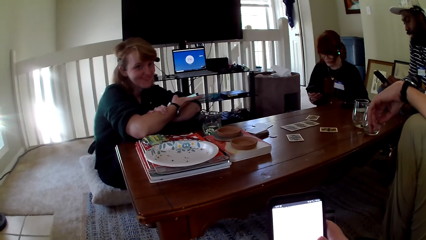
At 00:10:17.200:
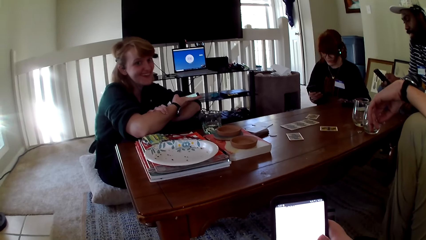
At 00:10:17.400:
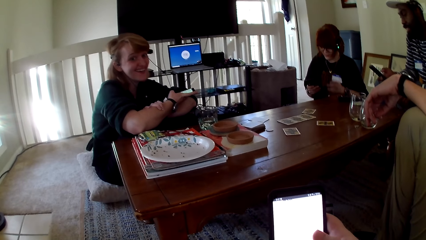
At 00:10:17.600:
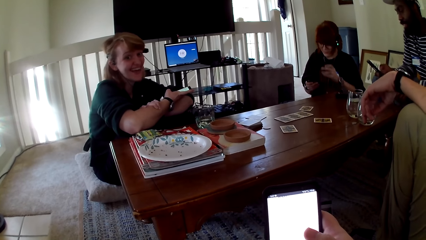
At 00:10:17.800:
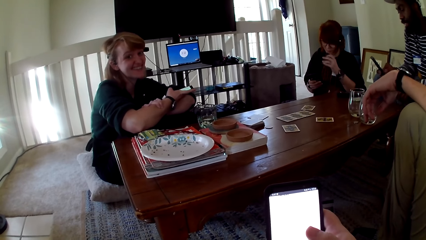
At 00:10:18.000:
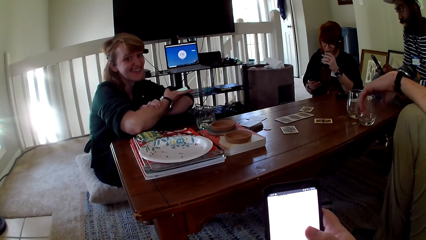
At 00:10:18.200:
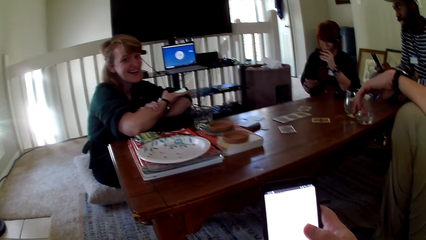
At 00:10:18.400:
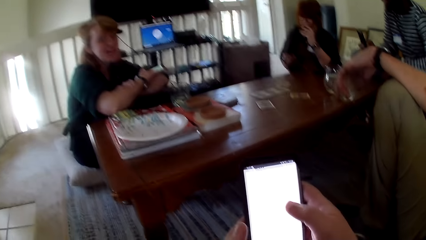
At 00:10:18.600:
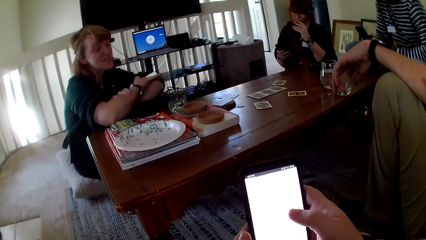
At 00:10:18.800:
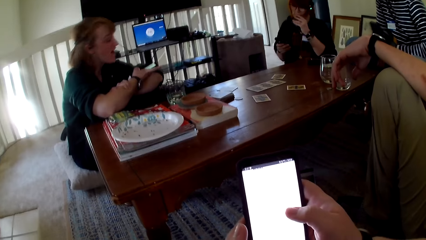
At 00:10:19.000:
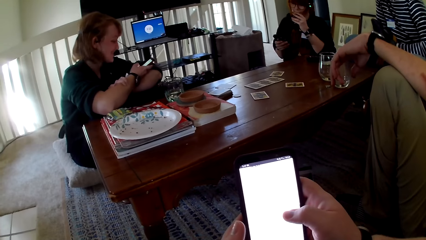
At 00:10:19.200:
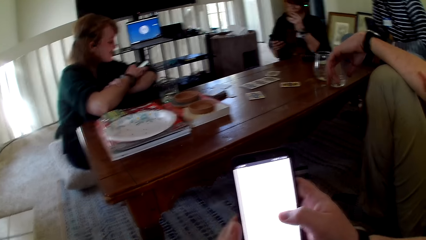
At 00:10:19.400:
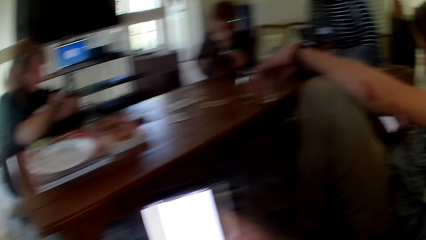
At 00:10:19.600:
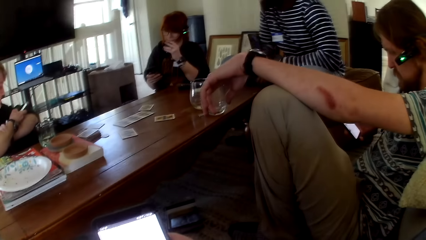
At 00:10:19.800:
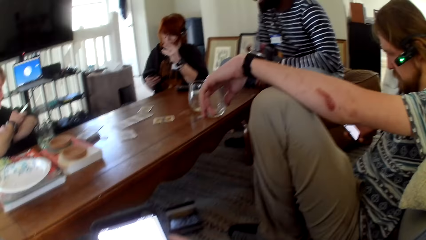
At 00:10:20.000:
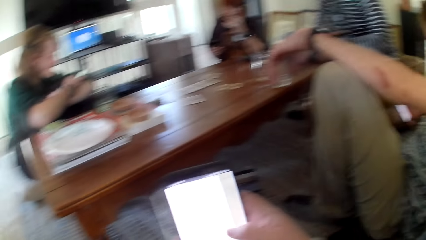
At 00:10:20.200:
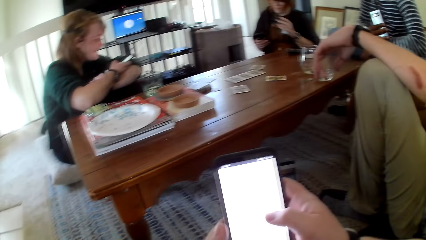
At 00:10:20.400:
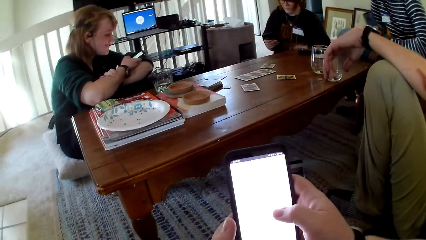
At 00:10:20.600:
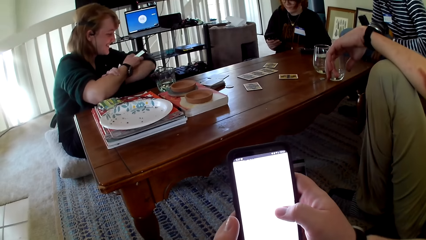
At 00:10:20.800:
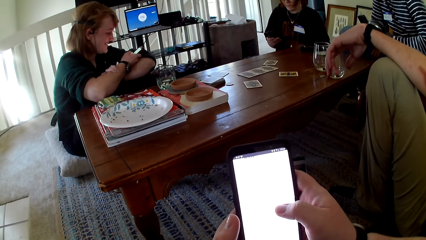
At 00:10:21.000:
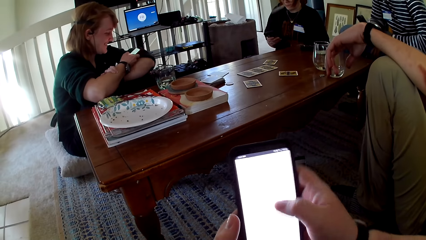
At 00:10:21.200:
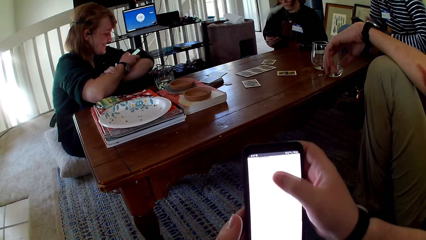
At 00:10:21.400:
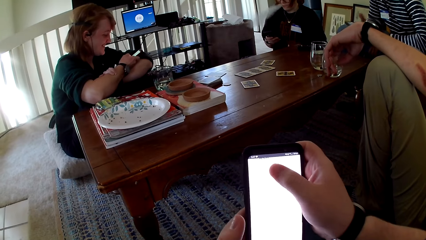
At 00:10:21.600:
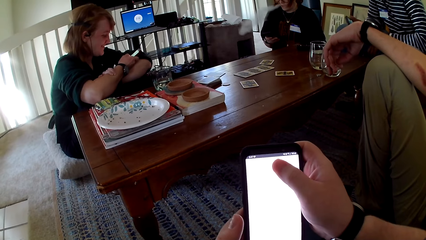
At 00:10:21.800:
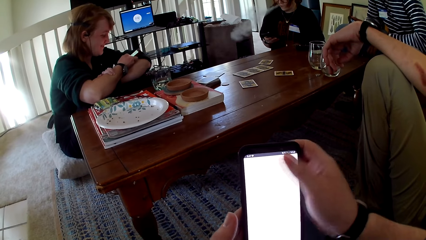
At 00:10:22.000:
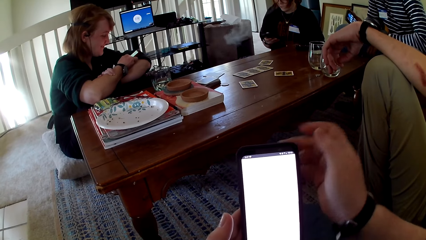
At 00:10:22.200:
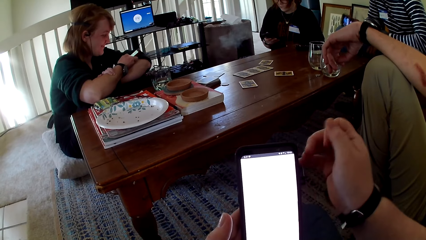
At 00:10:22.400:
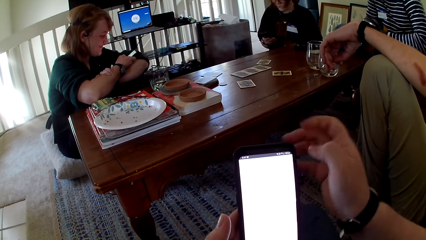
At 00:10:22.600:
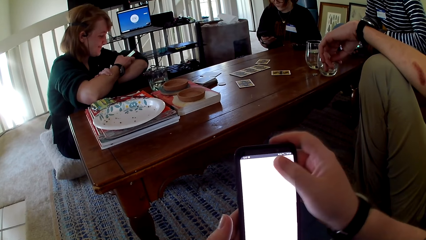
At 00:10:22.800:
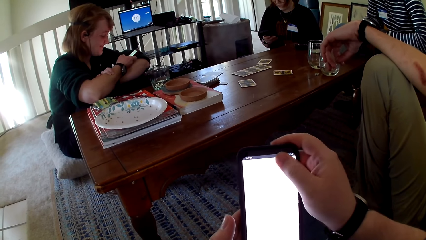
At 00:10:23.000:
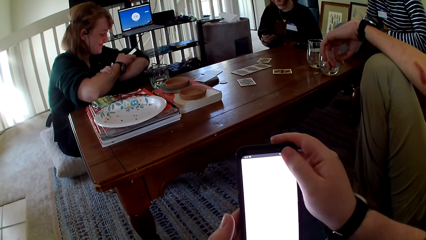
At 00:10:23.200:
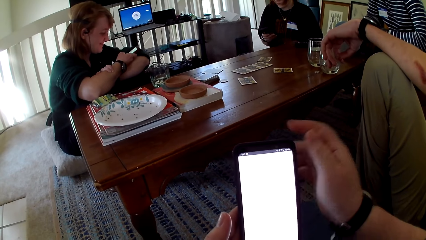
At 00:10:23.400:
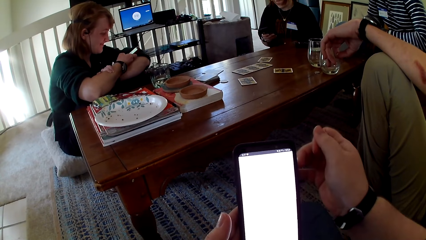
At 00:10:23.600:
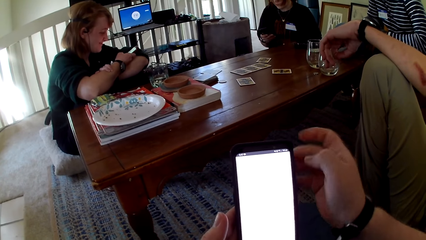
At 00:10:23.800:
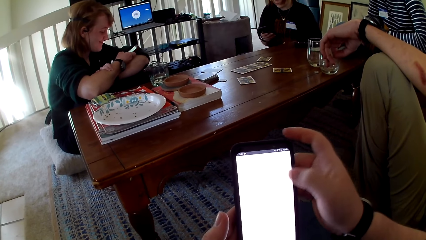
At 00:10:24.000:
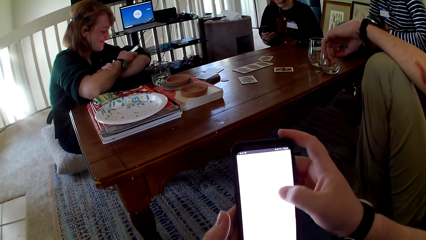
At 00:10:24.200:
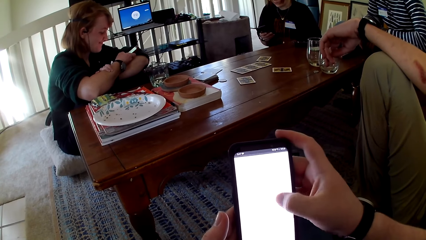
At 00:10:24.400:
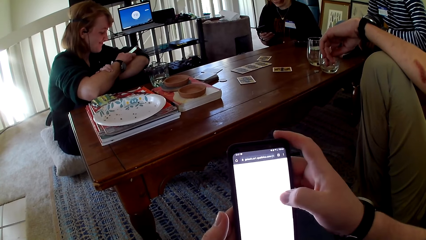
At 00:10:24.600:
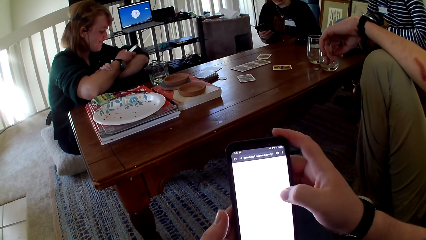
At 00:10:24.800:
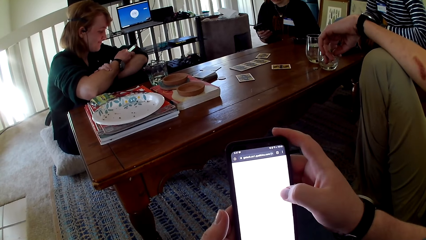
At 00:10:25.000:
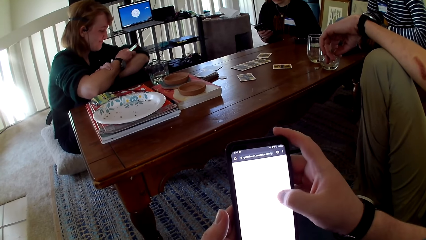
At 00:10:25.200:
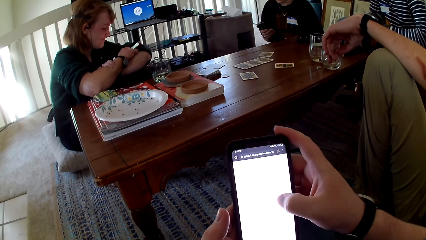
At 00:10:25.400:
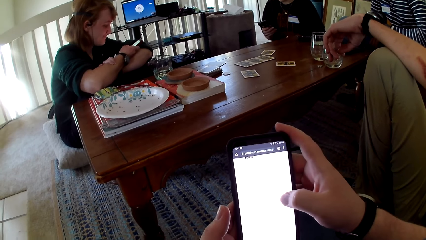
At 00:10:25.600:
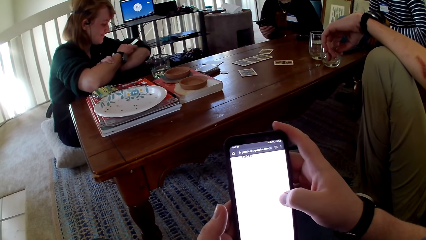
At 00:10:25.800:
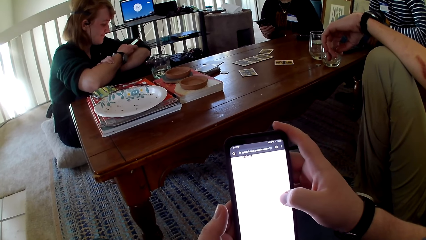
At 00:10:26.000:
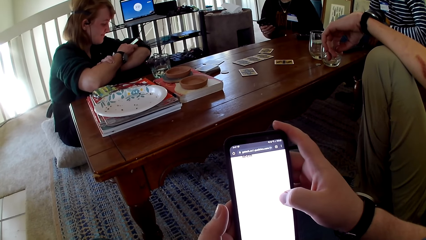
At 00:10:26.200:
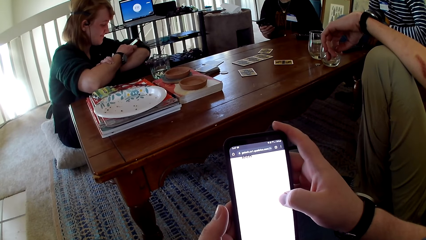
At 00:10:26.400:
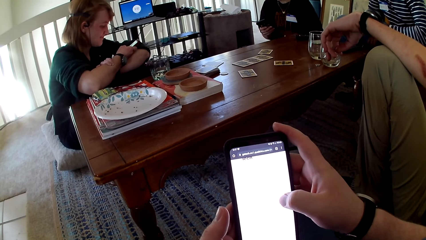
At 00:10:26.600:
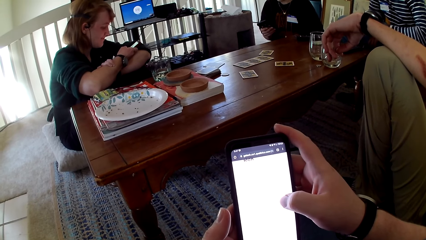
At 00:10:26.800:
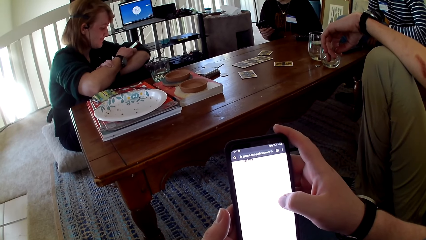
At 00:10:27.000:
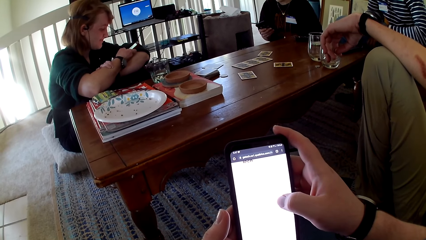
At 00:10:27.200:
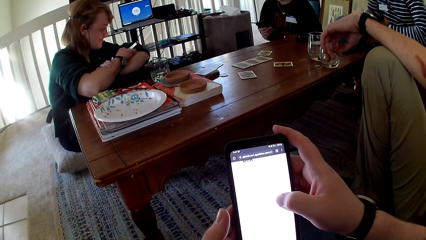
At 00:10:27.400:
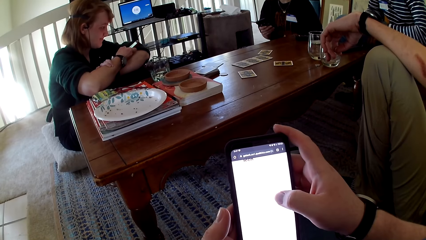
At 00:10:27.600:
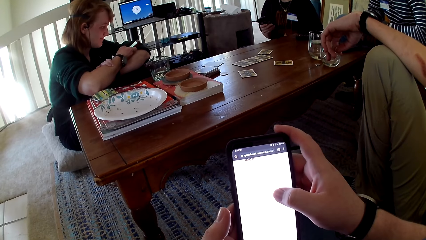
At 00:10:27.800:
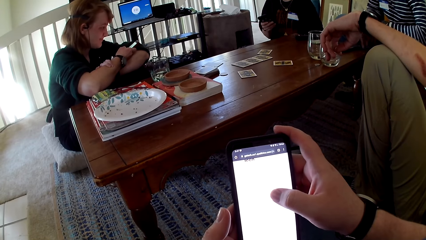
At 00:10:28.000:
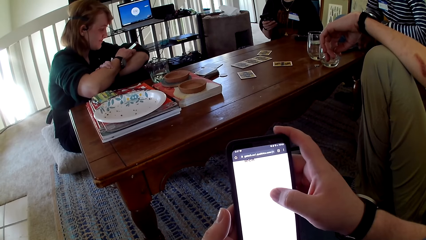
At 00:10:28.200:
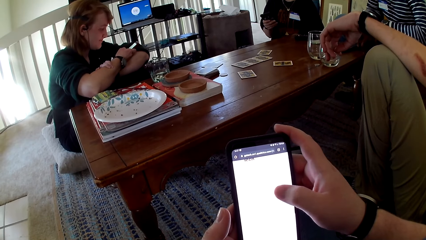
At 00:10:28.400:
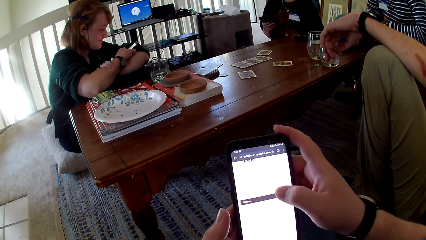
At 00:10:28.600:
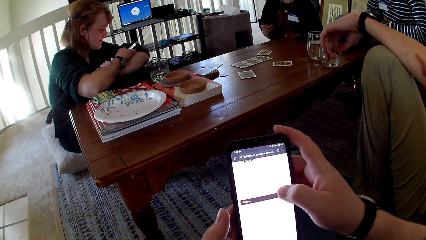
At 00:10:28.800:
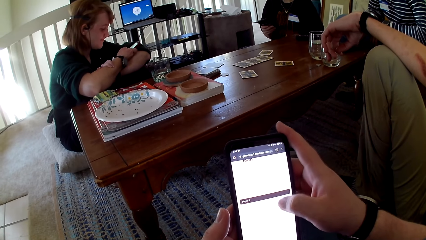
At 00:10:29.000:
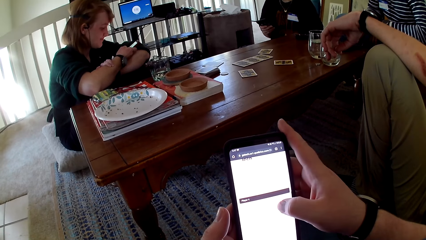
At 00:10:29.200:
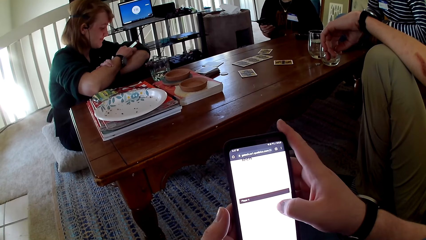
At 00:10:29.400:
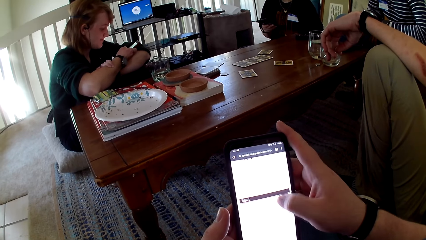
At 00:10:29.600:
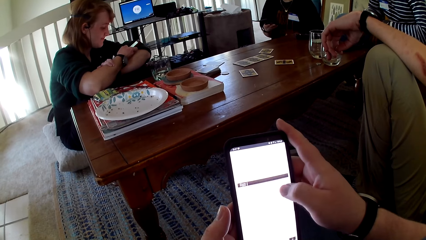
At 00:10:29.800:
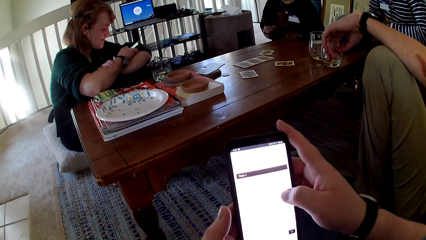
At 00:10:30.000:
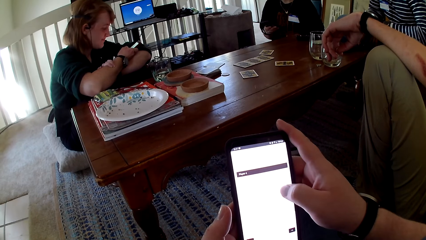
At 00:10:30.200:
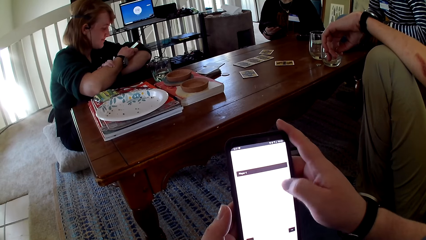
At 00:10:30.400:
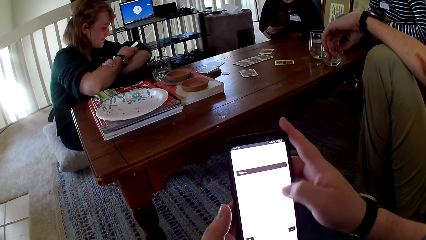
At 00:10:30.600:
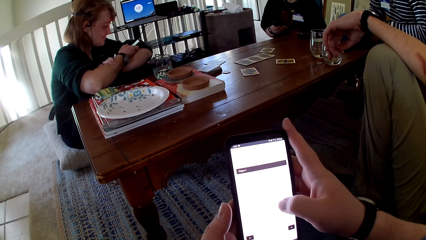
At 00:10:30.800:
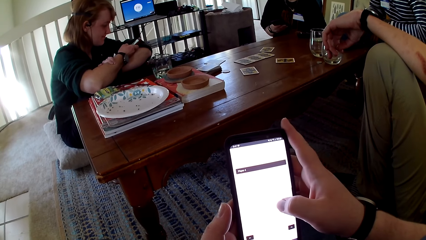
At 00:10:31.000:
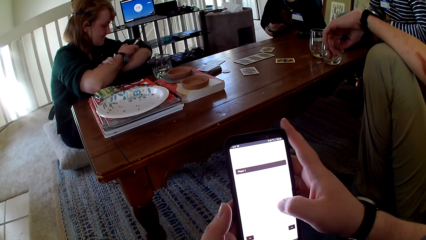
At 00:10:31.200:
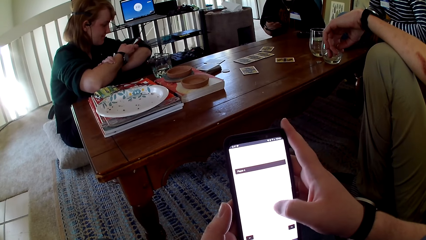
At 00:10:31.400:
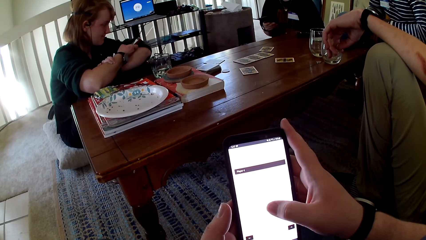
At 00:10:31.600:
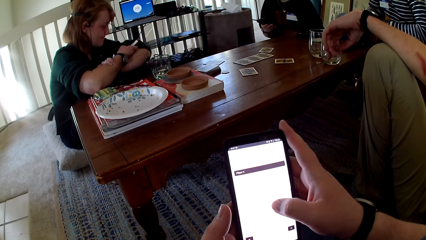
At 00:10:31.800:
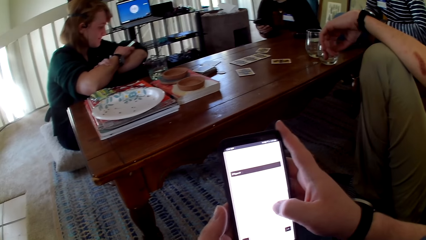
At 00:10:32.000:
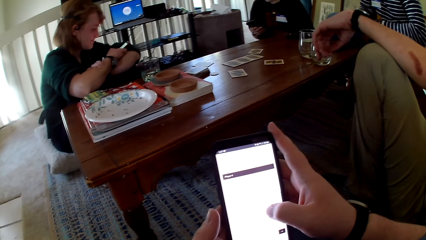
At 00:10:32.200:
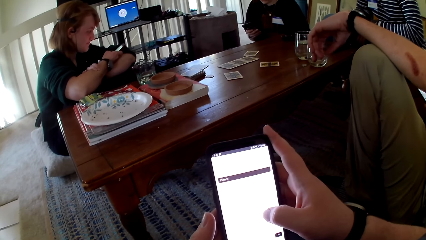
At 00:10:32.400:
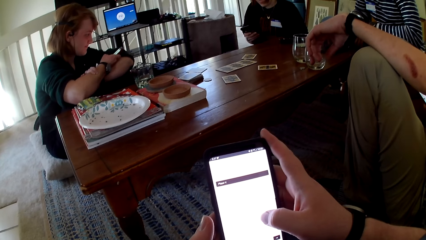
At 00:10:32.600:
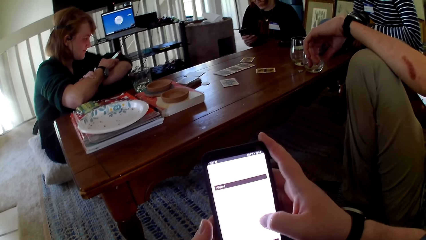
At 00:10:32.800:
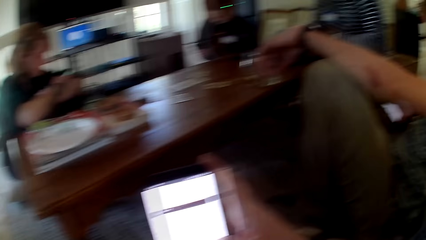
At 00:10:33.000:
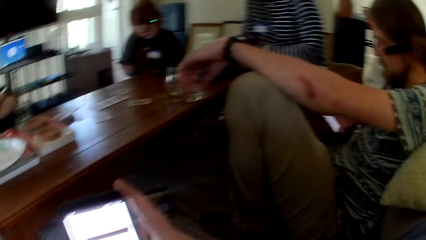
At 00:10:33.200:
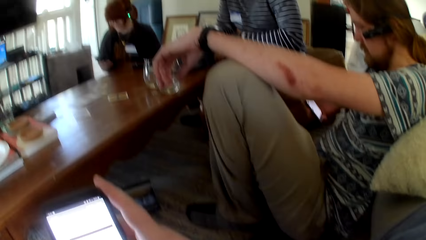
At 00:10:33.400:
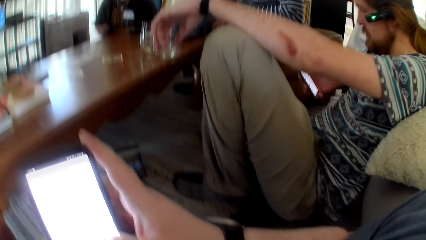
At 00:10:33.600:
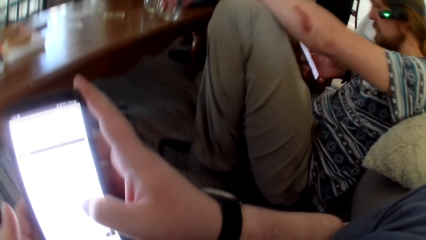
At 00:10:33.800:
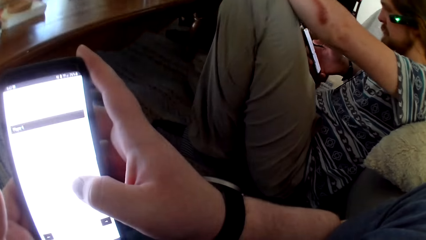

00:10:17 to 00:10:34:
A person touches a phone. A woman talks to the camera wearer. Another woman smokes a vape. The camera wearer operates the phone. They touch the phone. The other woman pulls the vape off her mouth and operates a phone. The person touches the phone. The camera wearer touches the phone. Another person touches a phone.
